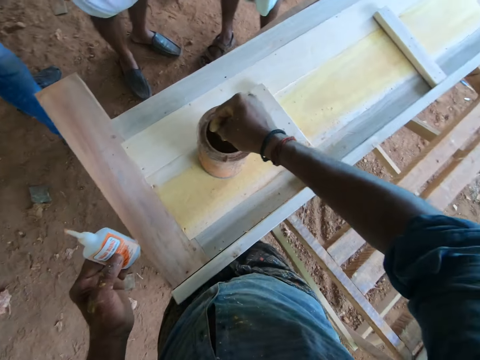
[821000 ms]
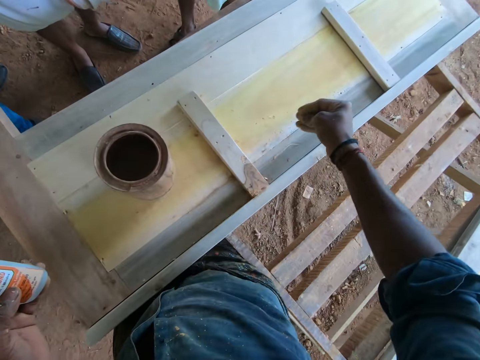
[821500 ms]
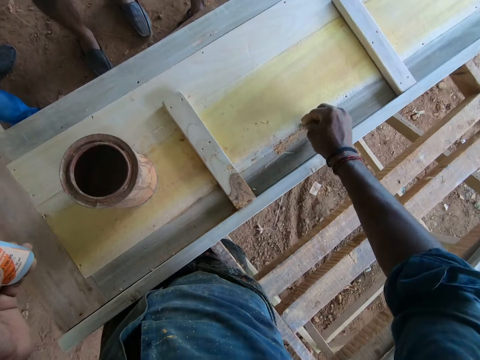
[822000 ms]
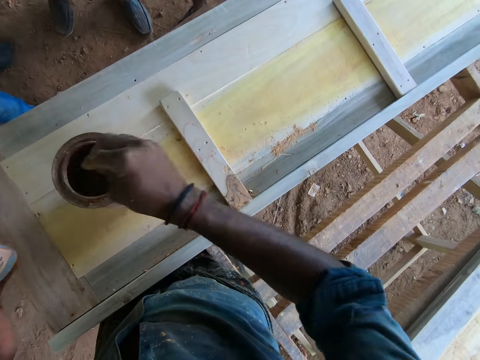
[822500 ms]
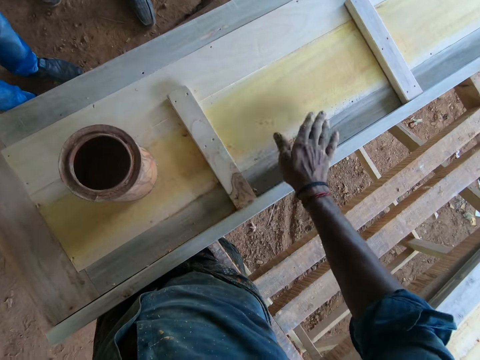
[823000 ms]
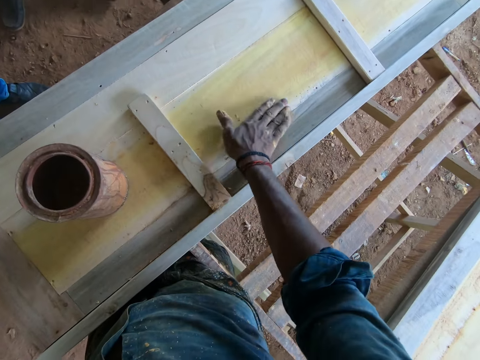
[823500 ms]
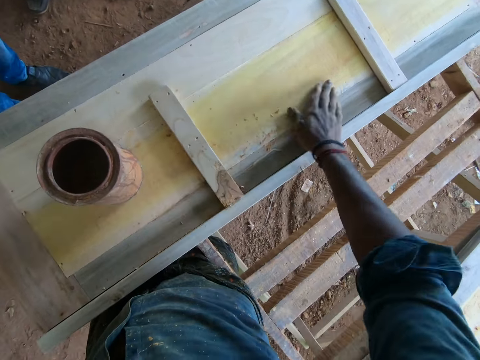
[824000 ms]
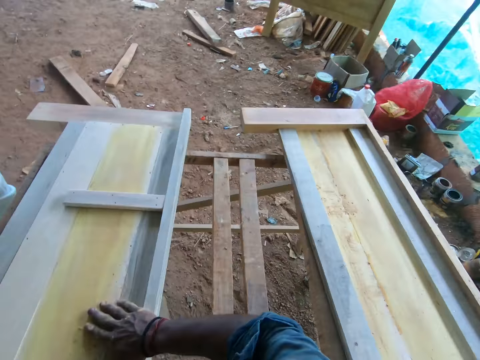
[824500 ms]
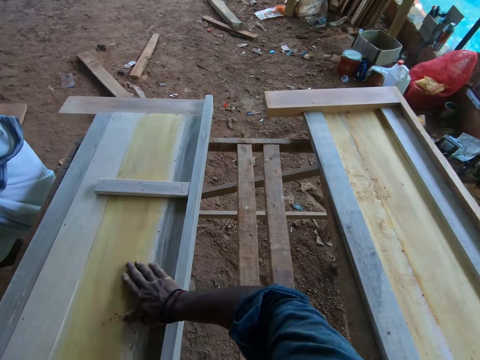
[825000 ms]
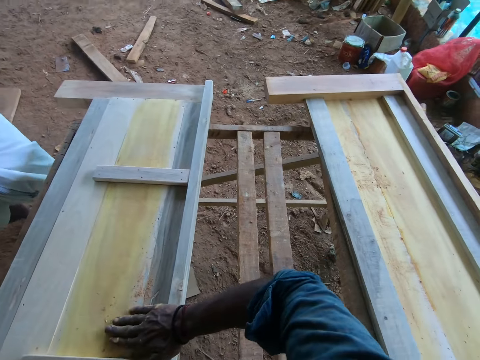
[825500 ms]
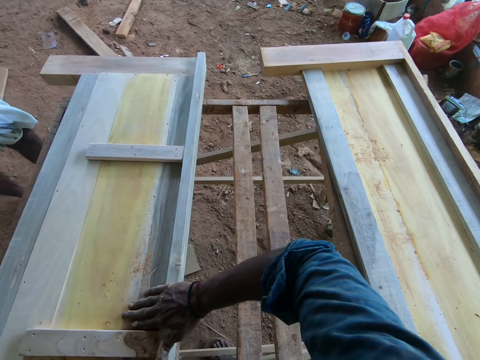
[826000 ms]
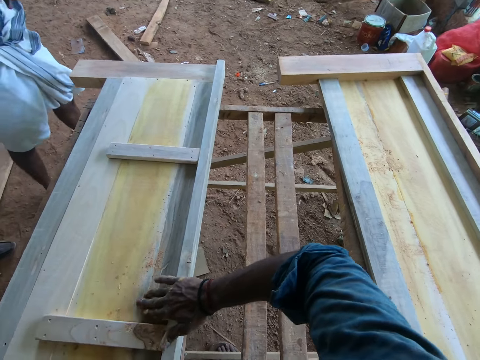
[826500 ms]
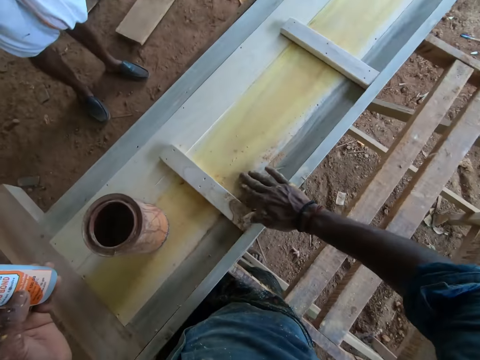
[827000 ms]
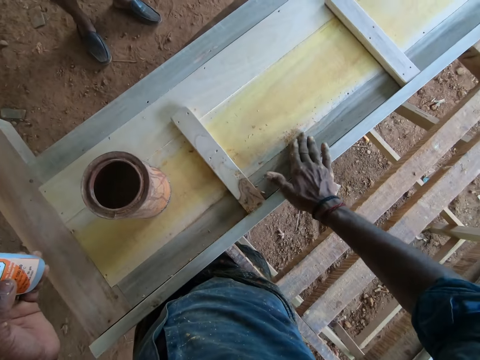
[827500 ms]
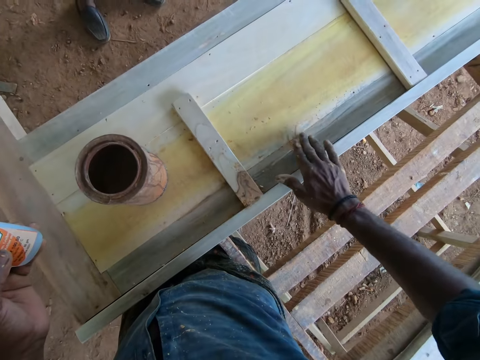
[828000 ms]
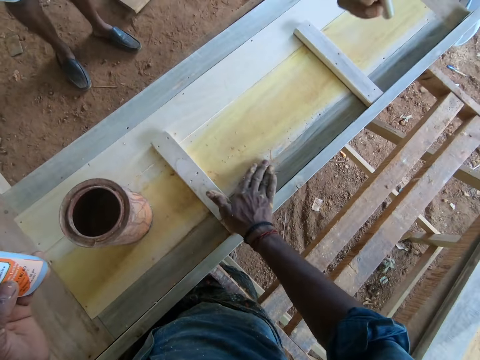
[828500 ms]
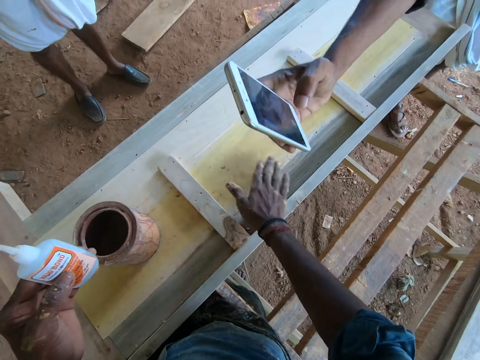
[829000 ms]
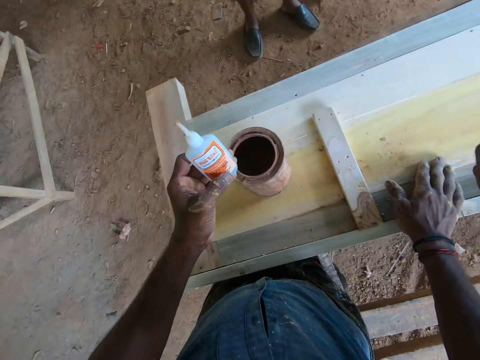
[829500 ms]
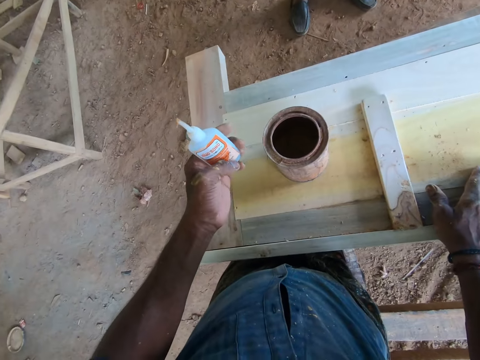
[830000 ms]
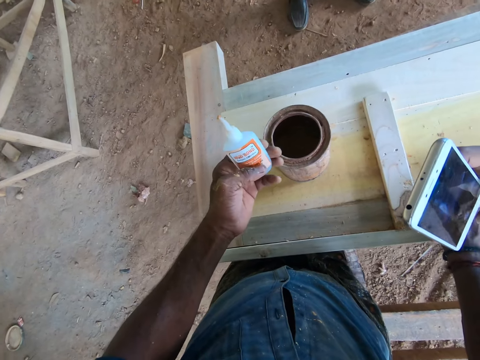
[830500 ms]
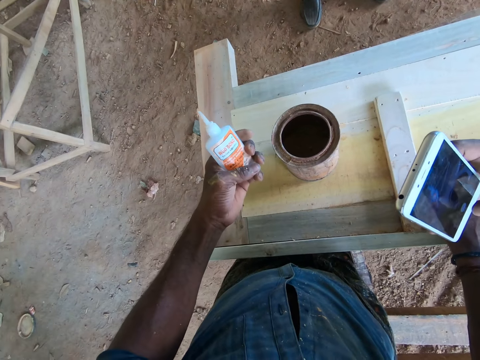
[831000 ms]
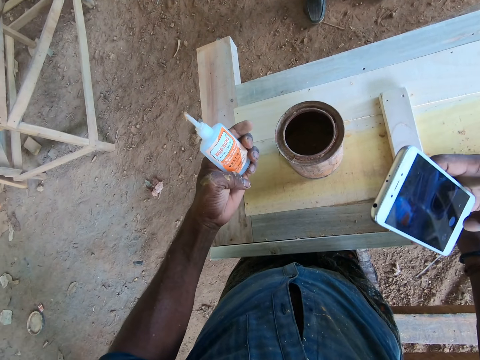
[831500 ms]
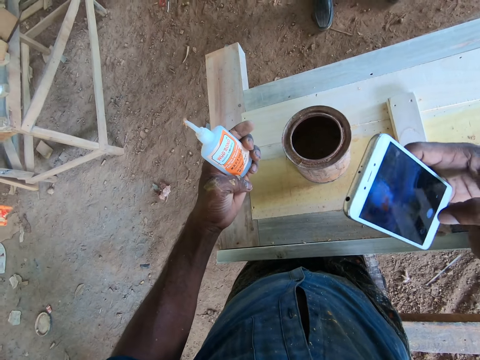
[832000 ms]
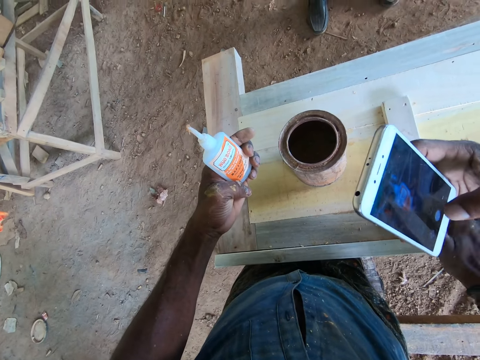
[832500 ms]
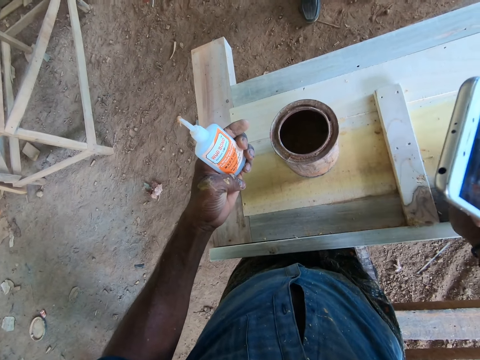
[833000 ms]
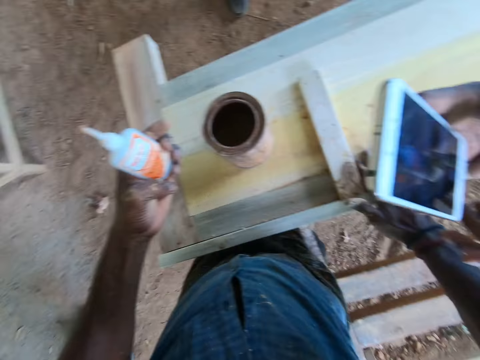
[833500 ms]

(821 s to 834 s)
The camera wearer pours timber coat on the wood. They spread the timber coat on the wood with fingers. A man talks to the camera wearer. The camera wearer talks to the man and looks around. The man stretches out his phone. The camera wearer interacts with the man.

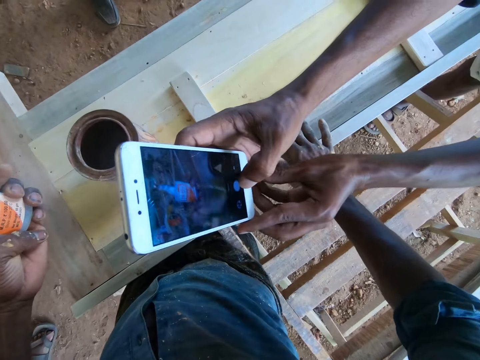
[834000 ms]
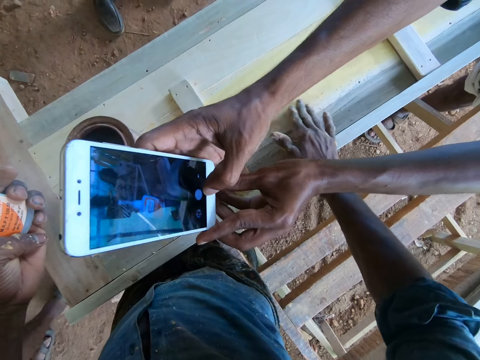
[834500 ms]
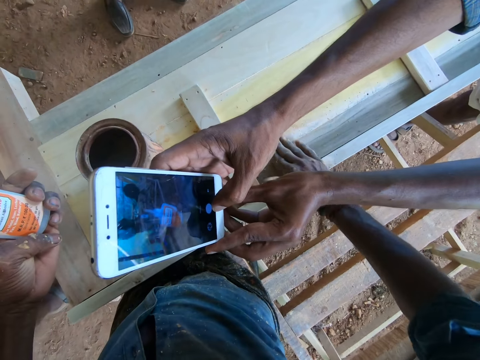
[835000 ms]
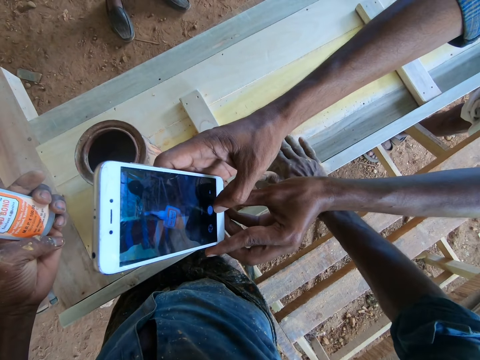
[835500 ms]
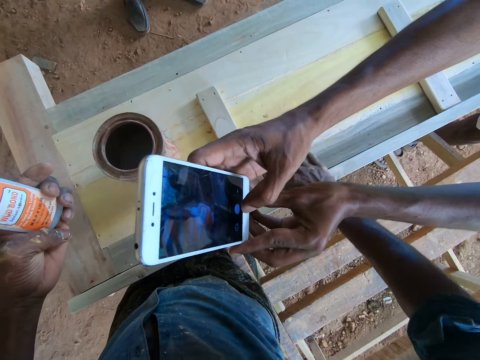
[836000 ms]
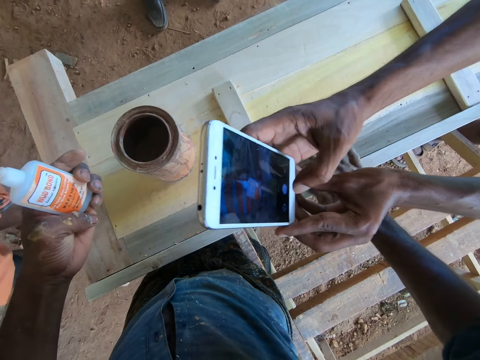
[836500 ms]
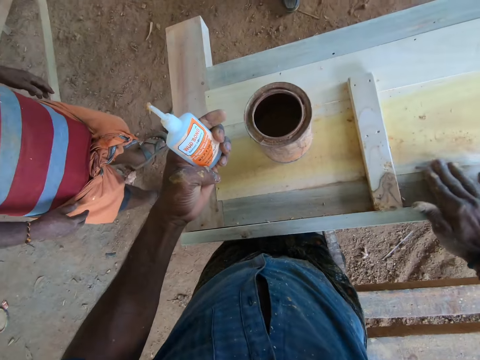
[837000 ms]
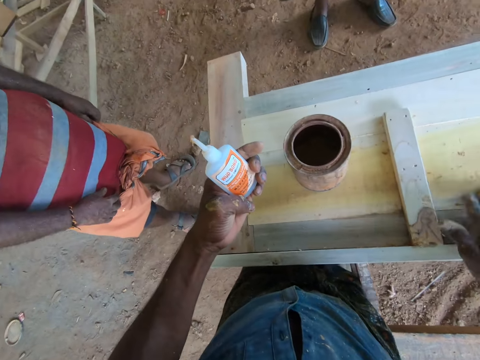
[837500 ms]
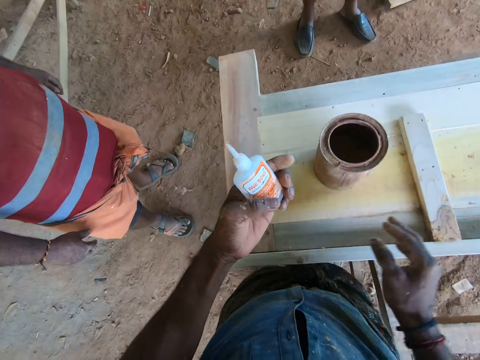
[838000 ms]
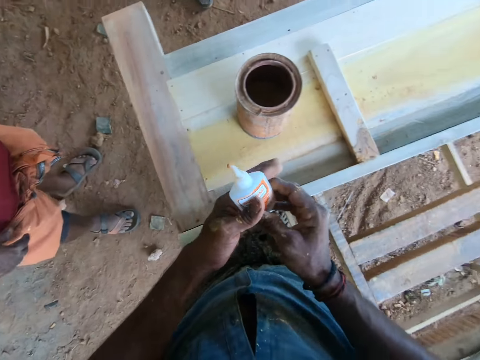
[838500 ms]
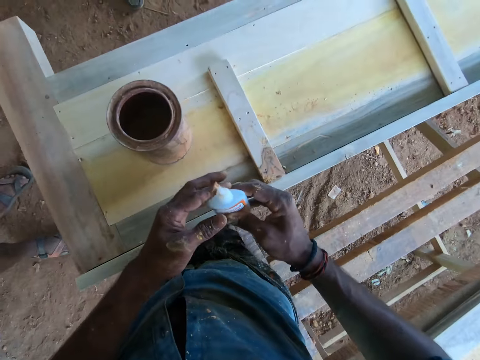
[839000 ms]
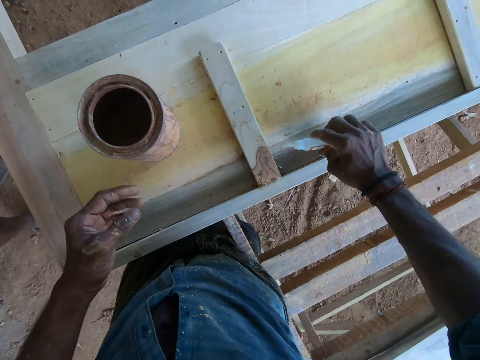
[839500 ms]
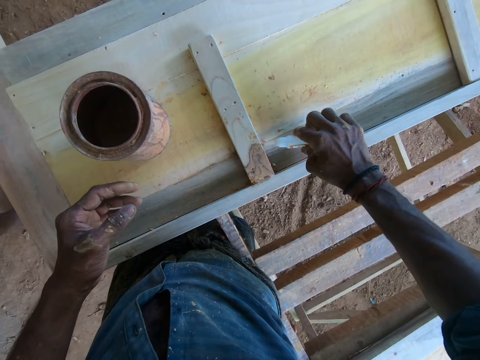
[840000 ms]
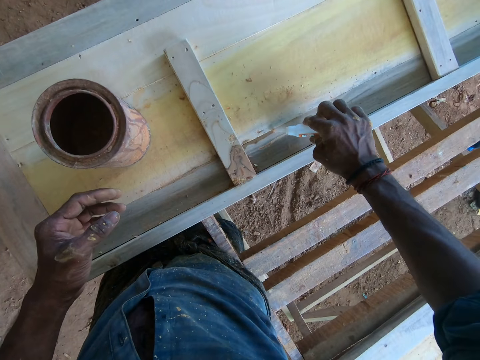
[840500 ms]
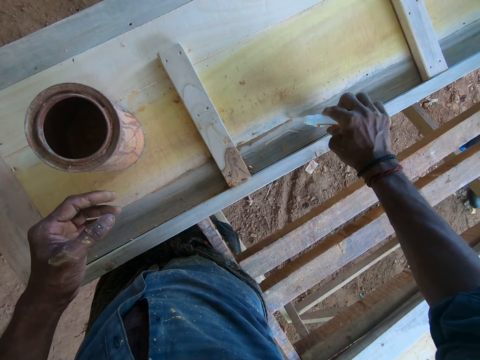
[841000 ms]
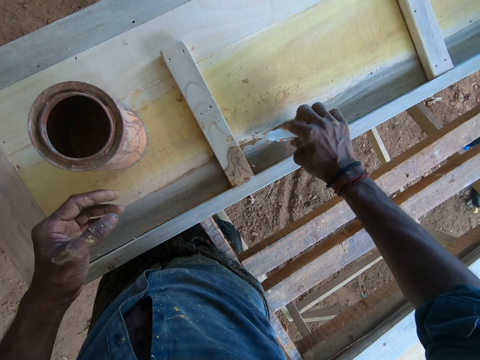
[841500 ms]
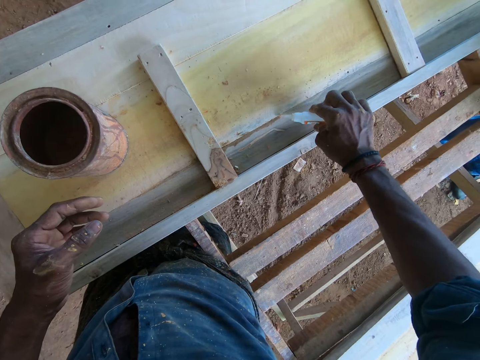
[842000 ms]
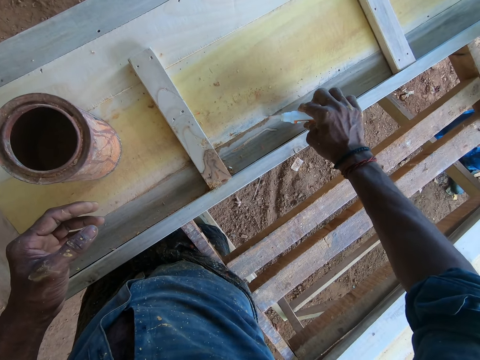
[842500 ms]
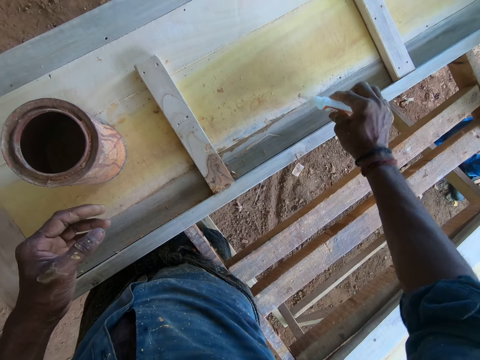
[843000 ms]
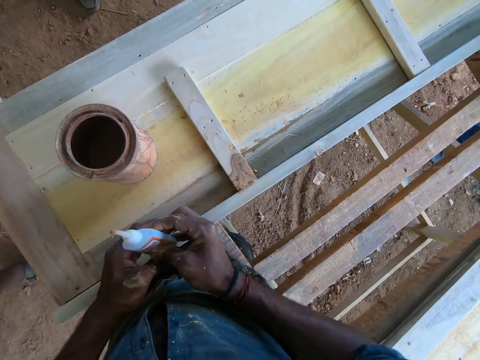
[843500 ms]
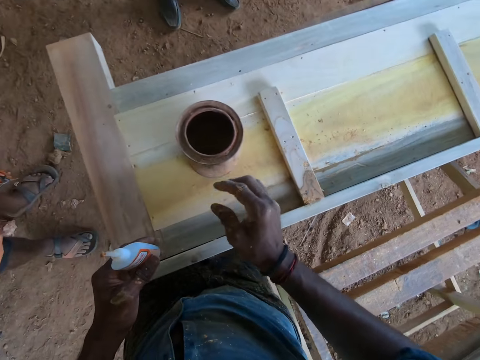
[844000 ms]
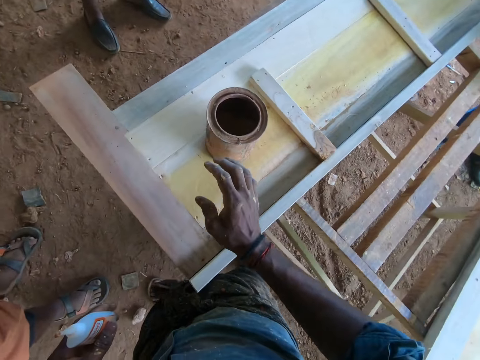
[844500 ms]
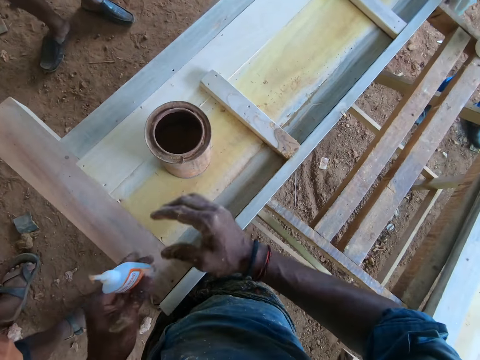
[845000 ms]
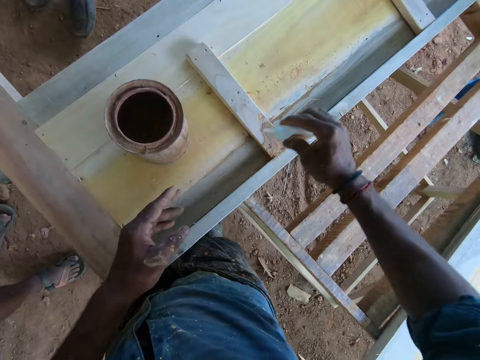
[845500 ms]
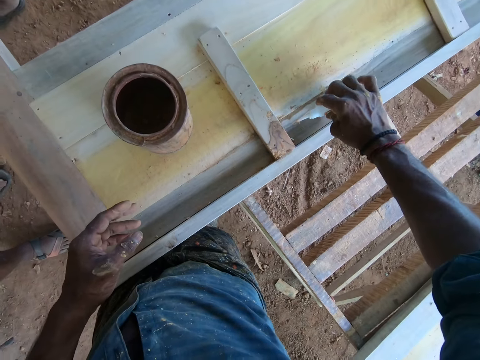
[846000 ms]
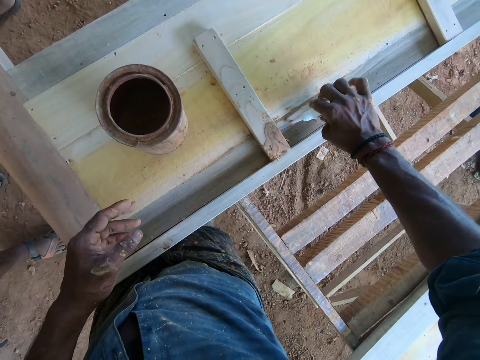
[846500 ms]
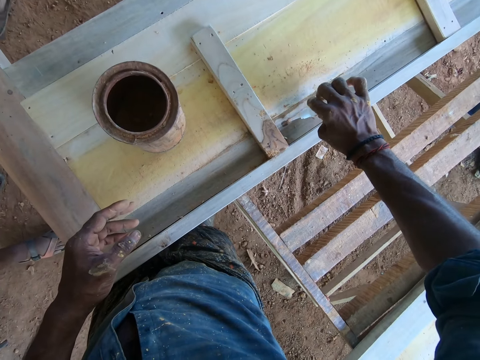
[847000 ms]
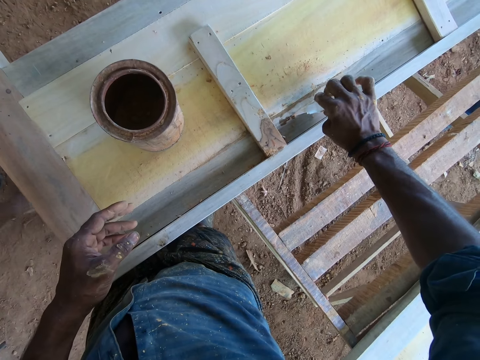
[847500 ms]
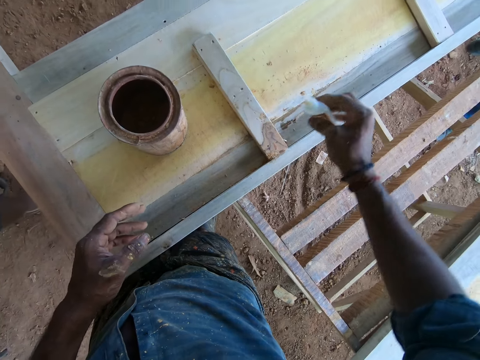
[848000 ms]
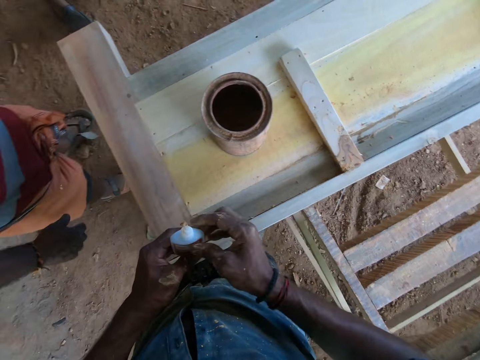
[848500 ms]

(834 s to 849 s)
The camera wearer looks around. He transfers the glue to his right hand. He applies wood glue on the wood board or piece of wood. He transfers the glue to his left hand. He pours glue on the piece of wood.
